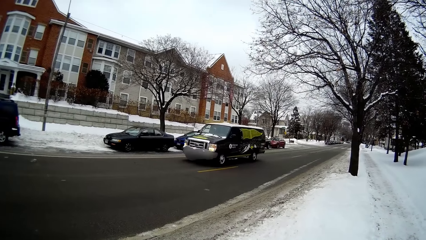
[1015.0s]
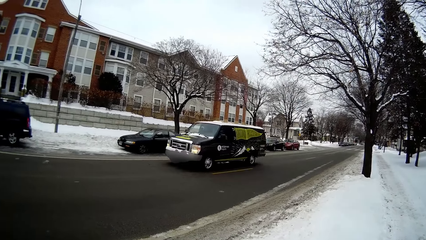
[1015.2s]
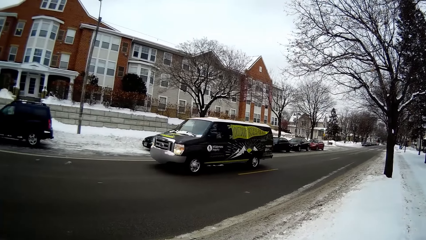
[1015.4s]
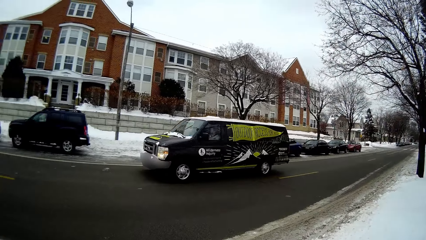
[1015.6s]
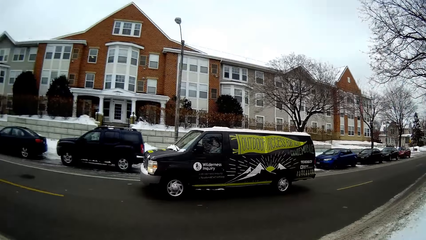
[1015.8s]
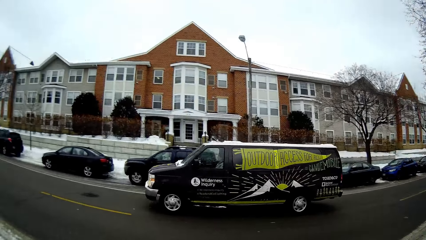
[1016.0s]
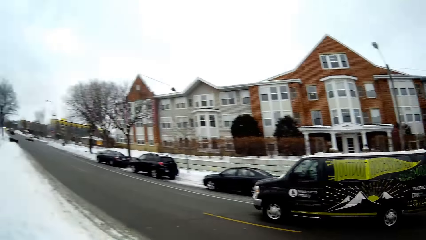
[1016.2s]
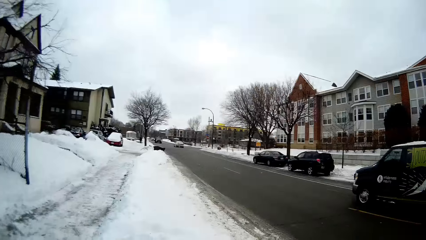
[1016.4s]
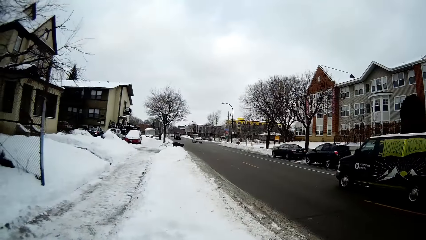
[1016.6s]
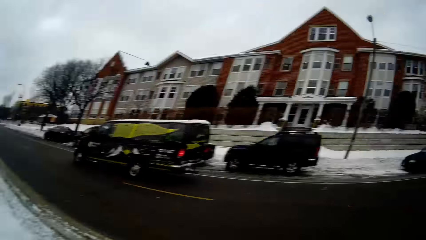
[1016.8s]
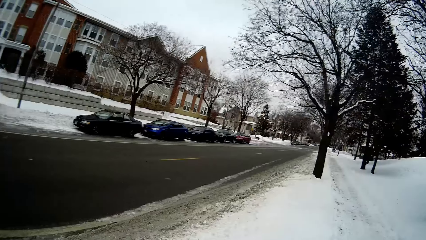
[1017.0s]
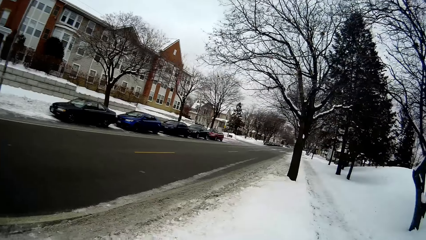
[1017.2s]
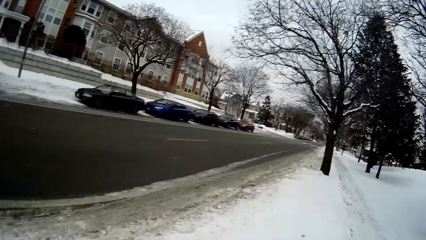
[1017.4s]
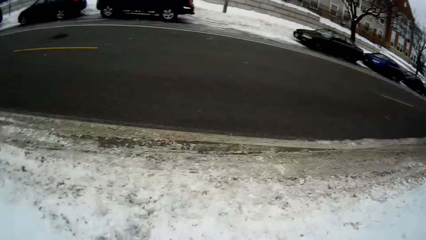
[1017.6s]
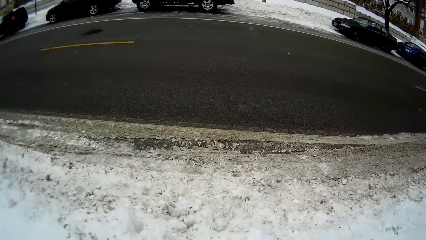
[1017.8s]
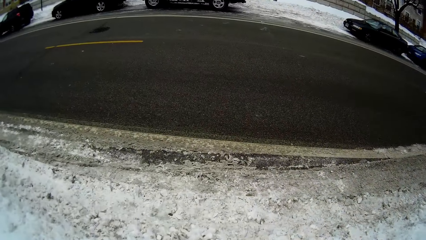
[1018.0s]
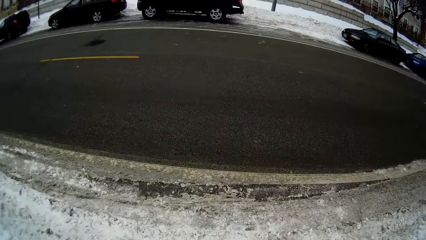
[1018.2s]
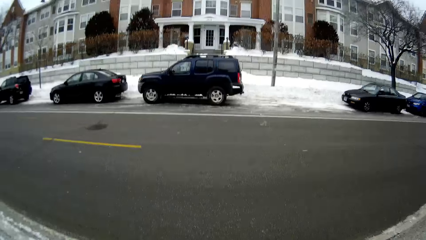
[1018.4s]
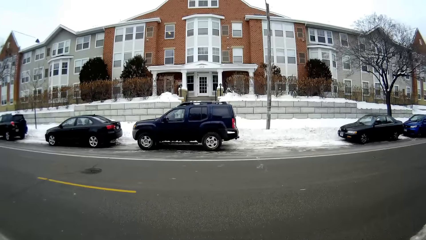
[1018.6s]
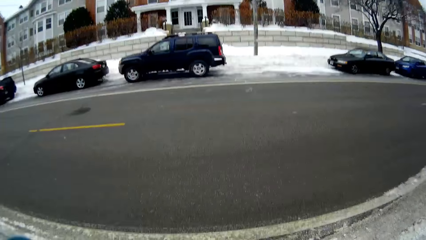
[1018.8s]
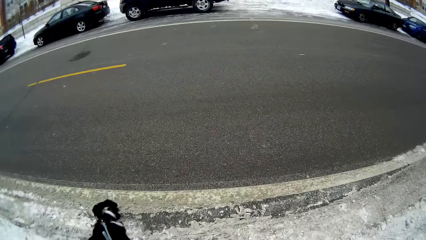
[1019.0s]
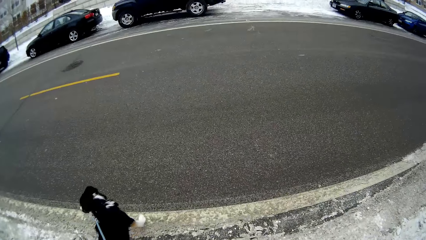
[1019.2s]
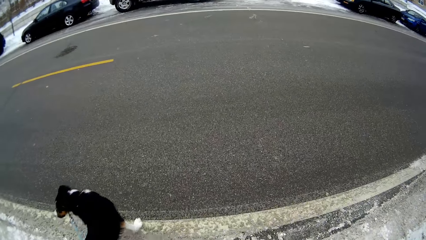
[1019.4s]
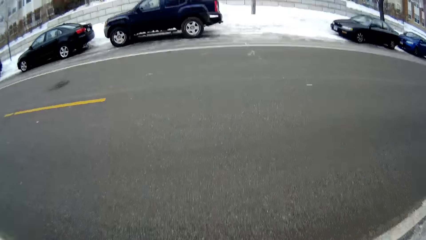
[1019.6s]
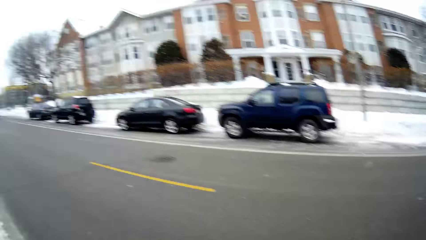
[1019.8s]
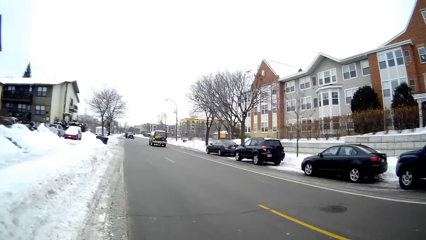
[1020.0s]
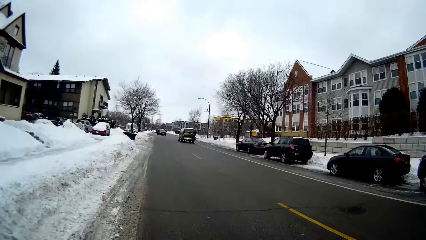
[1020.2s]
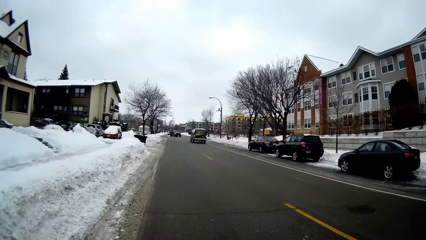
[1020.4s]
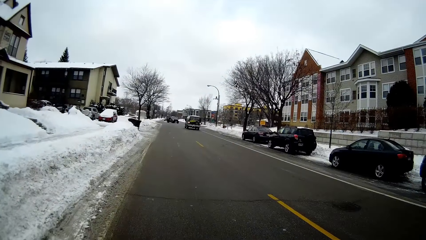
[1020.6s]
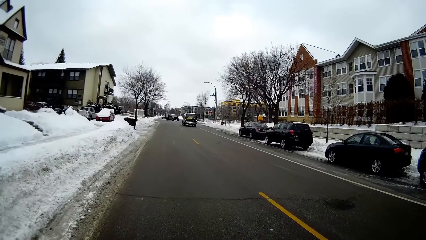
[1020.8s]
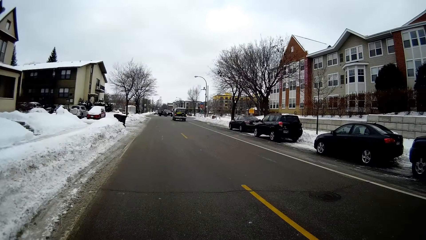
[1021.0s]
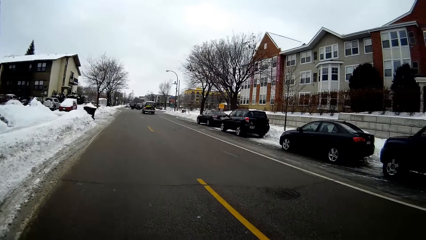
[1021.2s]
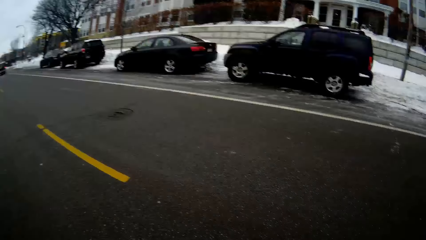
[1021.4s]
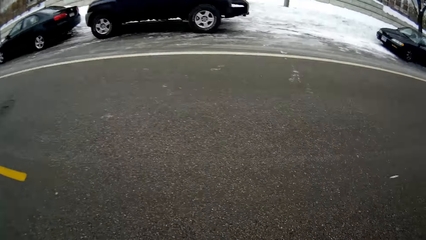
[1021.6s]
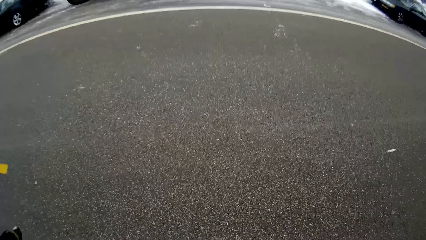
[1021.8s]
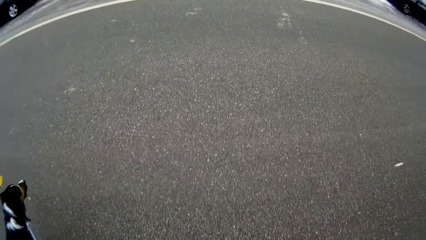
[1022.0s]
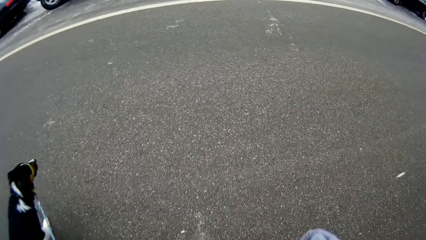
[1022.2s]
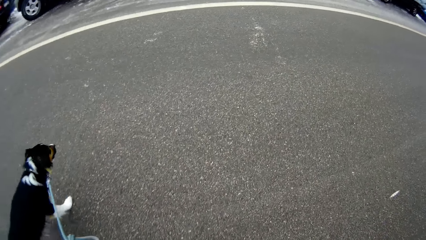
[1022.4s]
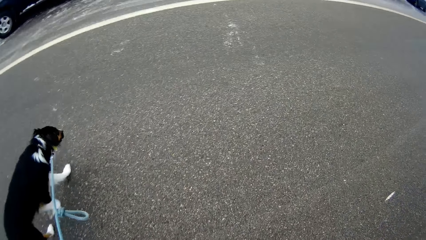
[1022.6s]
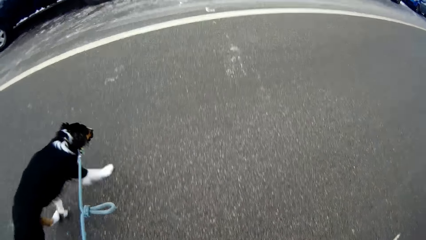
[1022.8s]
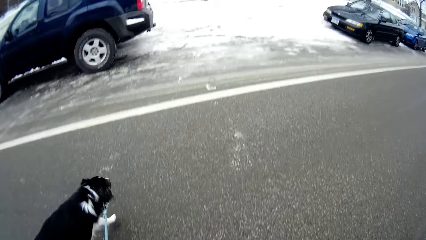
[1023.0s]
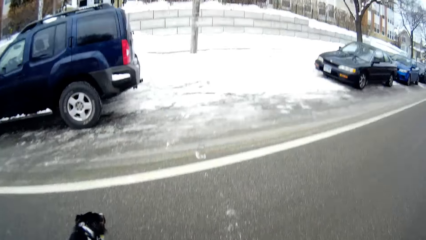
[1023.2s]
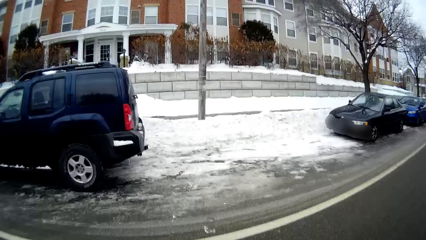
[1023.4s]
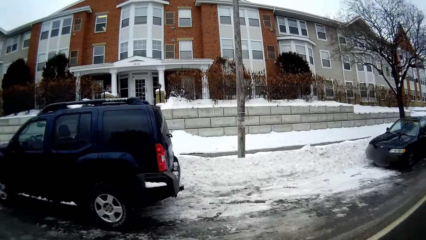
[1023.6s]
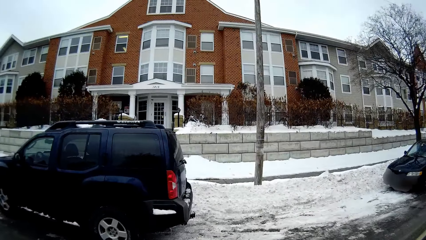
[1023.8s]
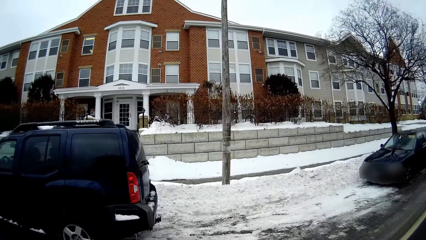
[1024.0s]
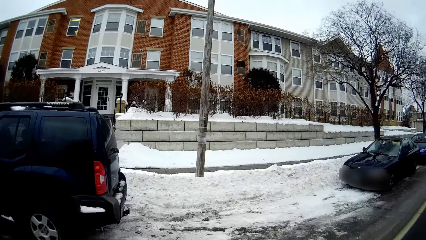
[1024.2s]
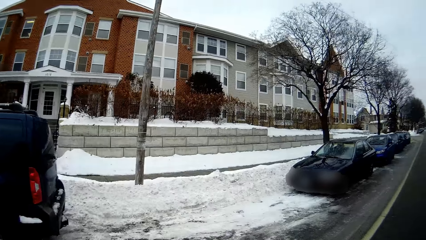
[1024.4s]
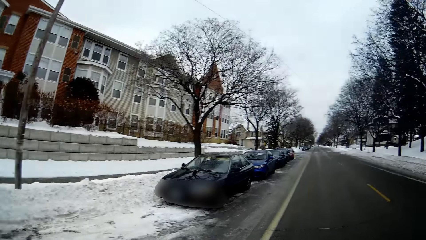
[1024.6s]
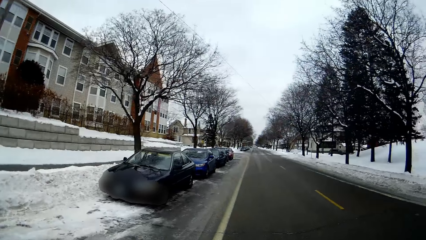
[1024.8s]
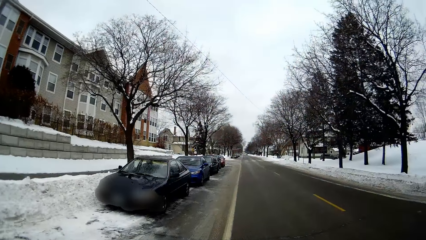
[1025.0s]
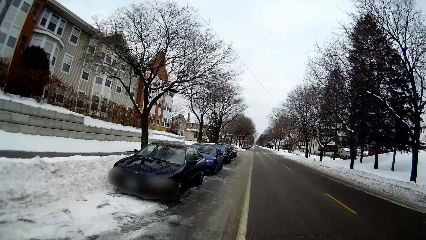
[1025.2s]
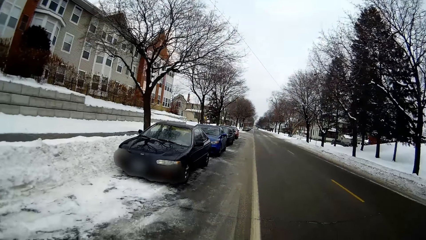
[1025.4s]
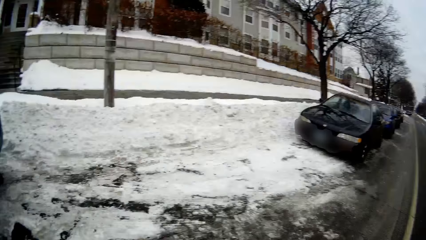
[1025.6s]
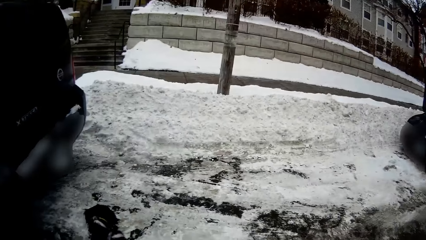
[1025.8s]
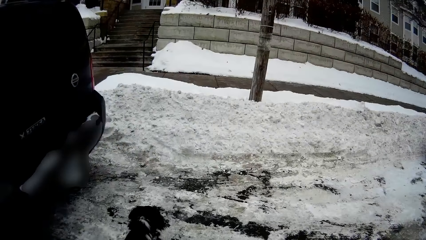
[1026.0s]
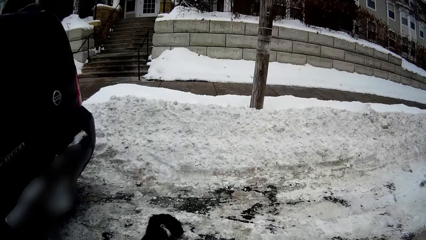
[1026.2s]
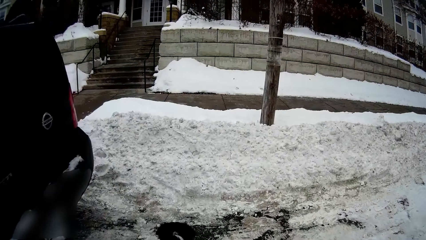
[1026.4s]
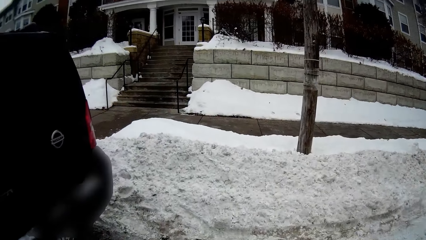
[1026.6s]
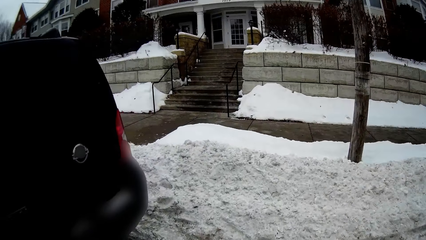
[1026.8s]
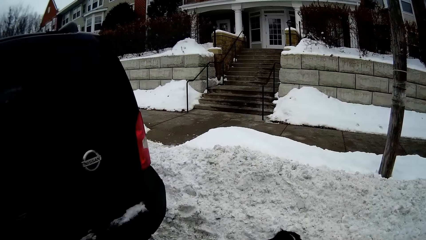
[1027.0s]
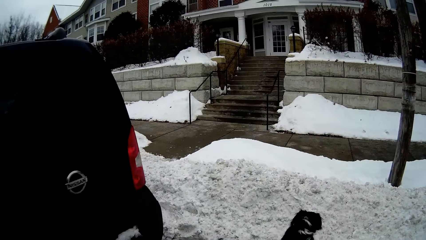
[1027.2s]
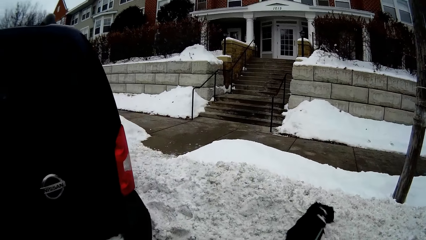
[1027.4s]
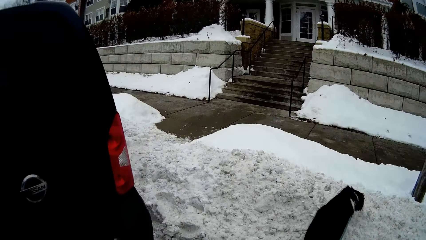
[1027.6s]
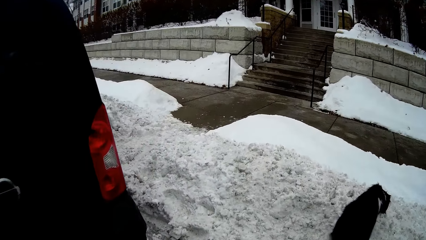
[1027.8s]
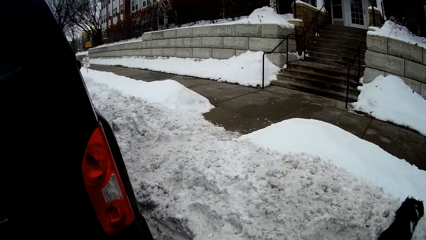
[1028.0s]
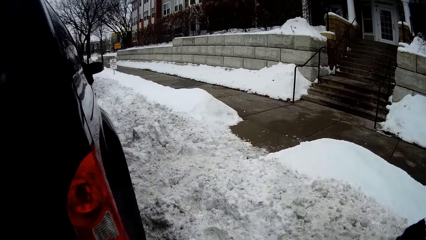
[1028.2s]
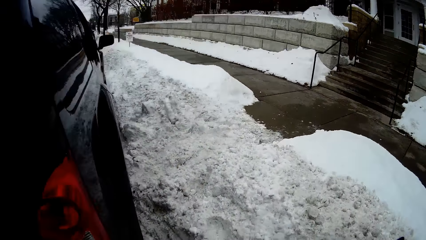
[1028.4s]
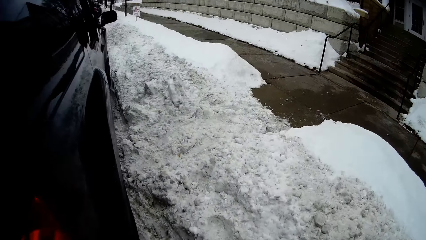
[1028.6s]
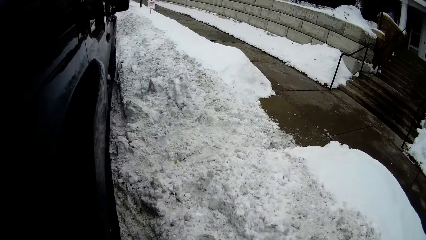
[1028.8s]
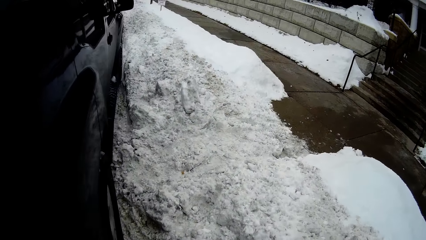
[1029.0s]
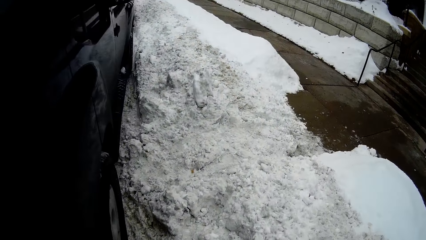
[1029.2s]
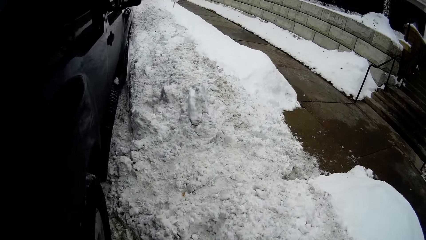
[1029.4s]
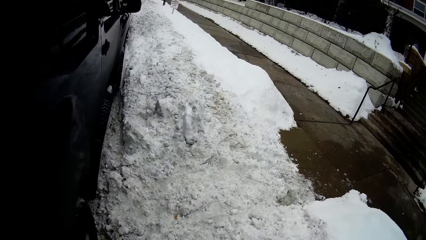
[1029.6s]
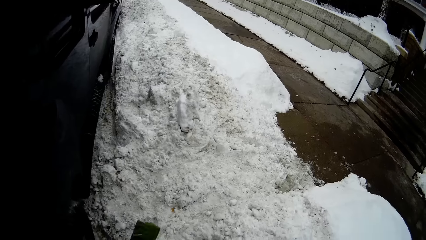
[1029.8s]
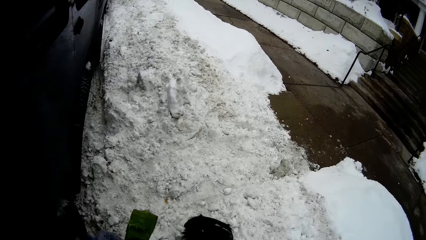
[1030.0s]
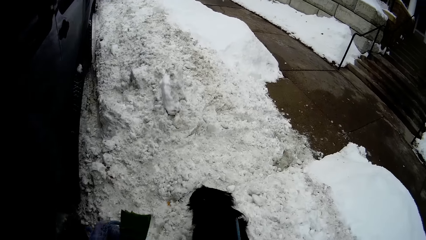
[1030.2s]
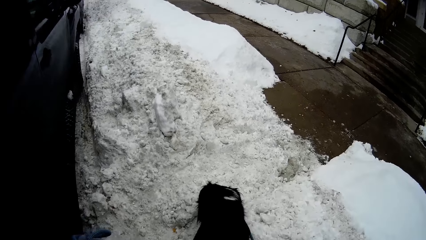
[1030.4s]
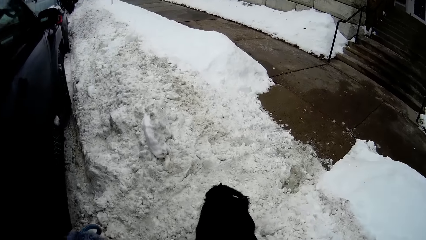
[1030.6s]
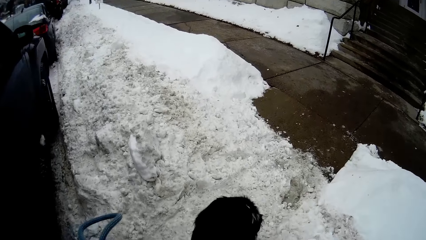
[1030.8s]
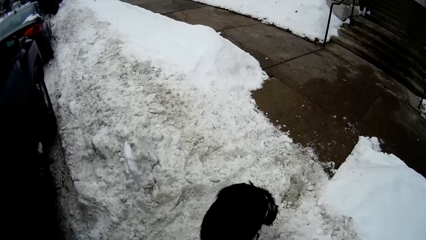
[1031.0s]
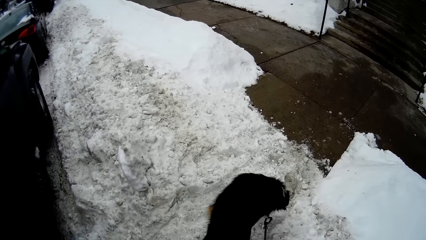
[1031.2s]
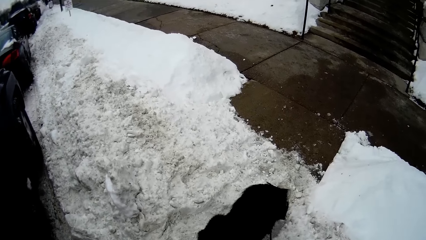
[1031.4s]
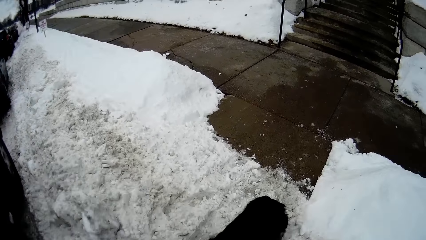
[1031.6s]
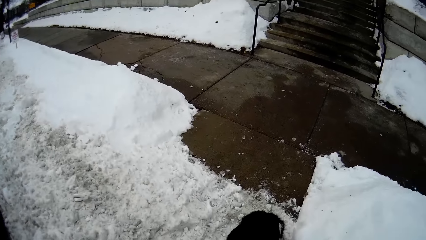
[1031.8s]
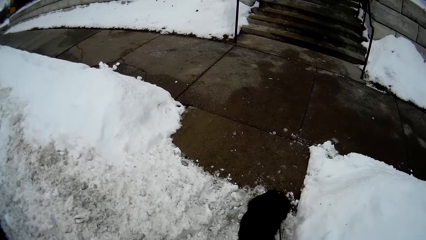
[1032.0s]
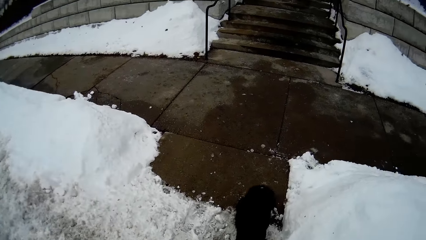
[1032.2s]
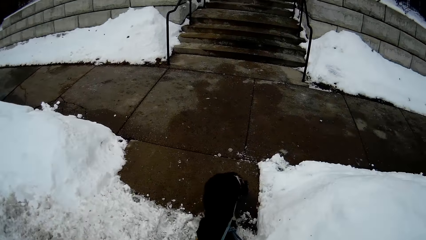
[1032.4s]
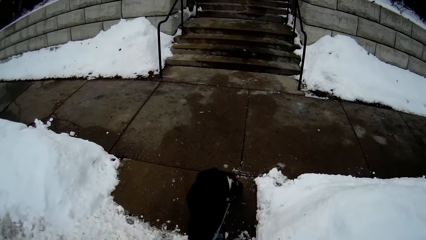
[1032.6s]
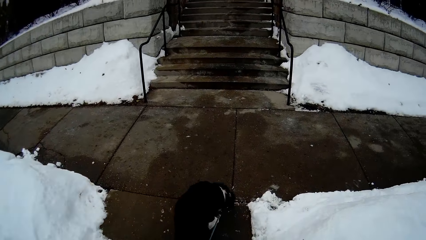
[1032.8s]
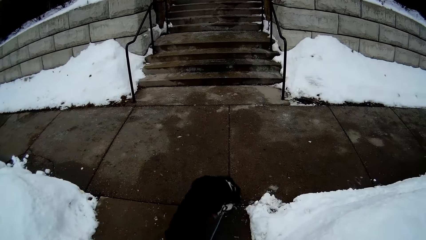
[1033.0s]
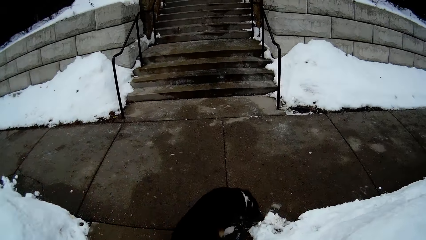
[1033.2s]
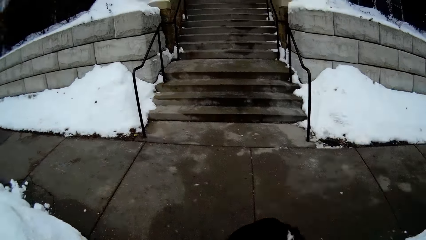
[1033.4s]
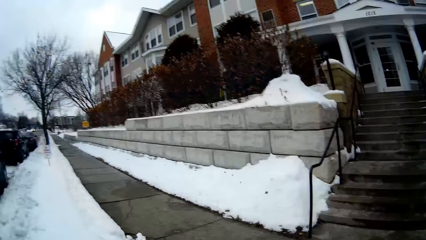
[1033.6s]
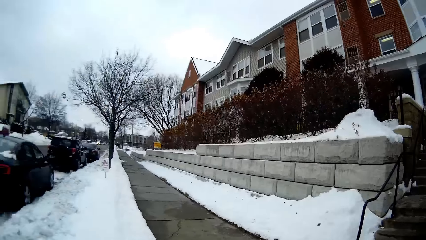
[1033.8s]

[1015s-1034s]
The black van drives past the front of the camera wearer. The camera wearer walks across the road with the dog. They walk towards a building with the dog.
